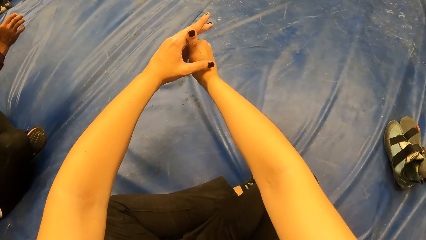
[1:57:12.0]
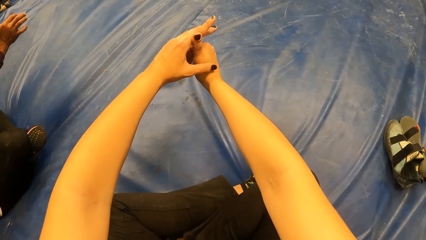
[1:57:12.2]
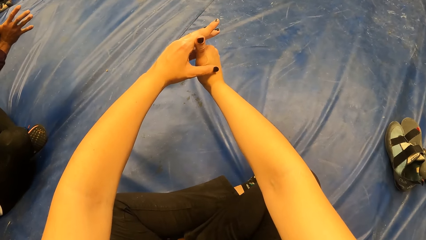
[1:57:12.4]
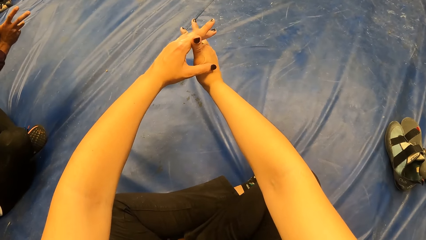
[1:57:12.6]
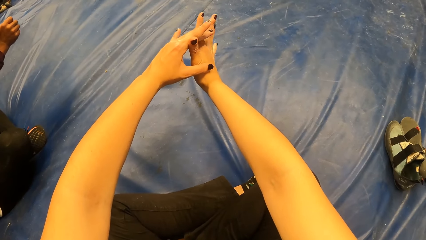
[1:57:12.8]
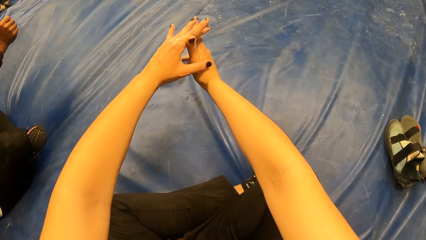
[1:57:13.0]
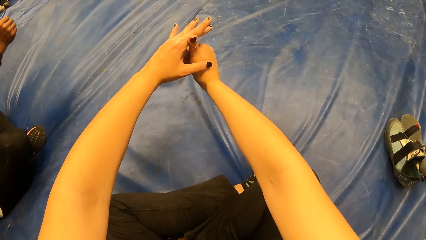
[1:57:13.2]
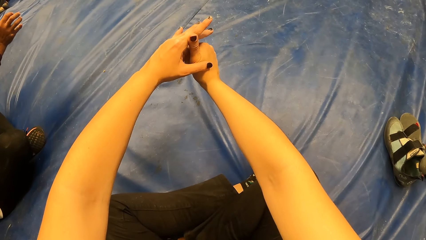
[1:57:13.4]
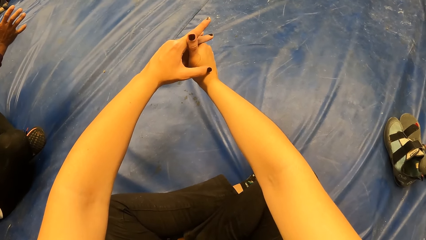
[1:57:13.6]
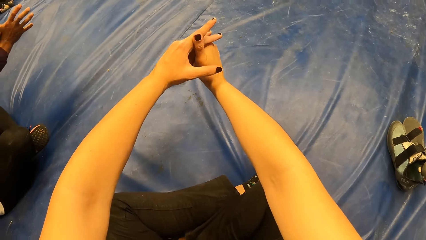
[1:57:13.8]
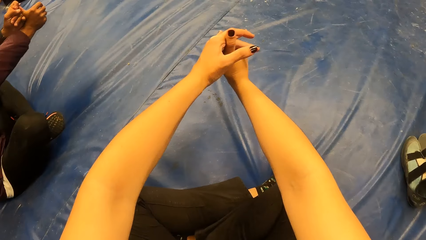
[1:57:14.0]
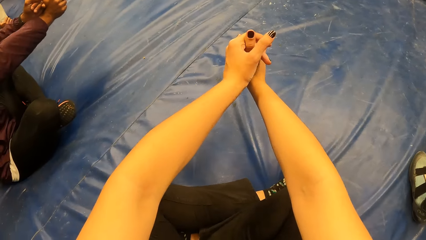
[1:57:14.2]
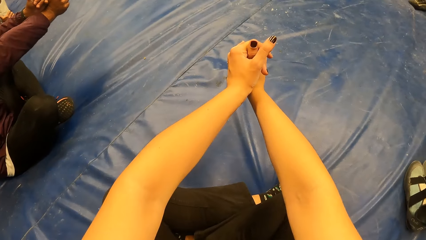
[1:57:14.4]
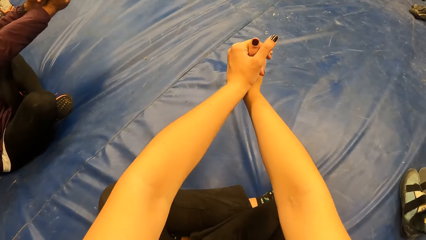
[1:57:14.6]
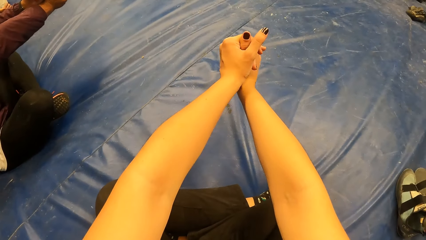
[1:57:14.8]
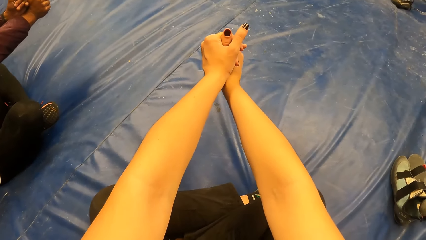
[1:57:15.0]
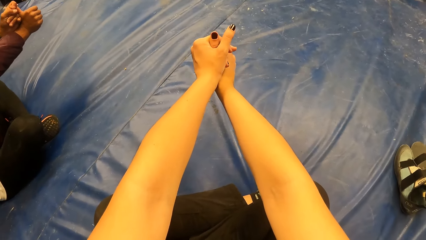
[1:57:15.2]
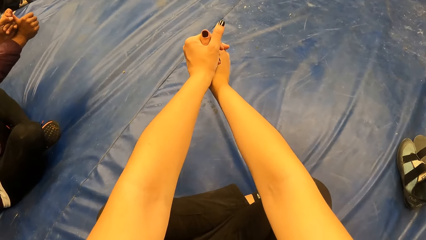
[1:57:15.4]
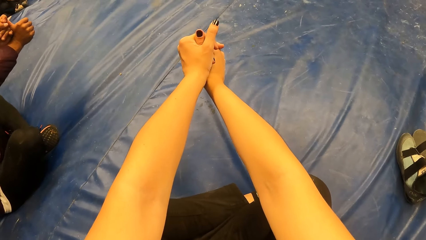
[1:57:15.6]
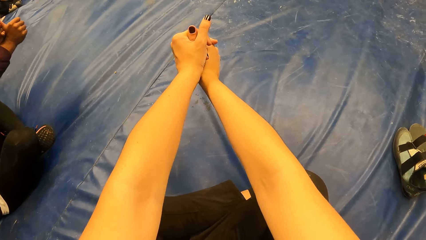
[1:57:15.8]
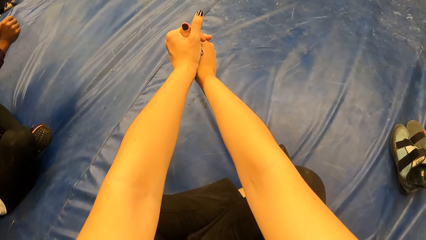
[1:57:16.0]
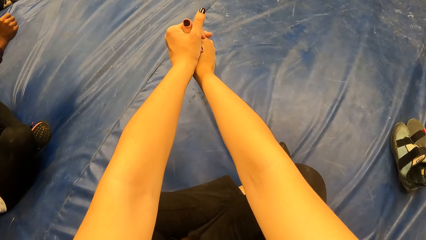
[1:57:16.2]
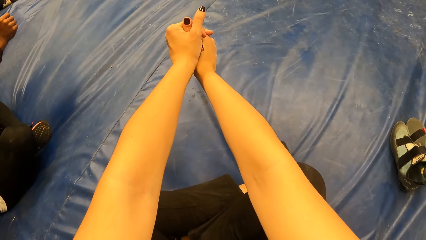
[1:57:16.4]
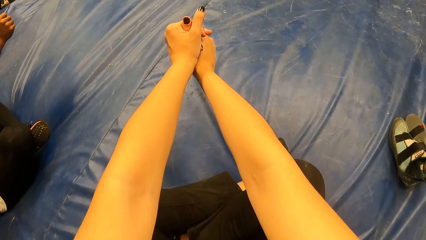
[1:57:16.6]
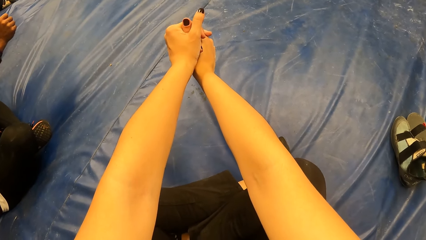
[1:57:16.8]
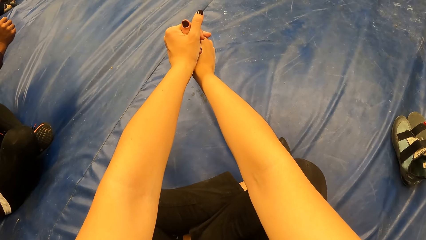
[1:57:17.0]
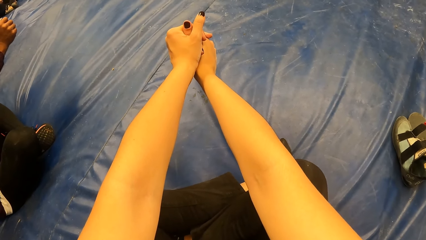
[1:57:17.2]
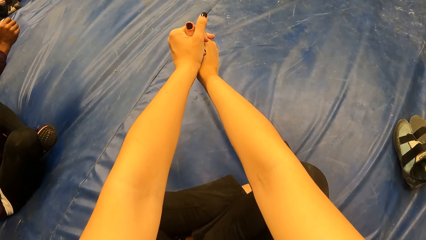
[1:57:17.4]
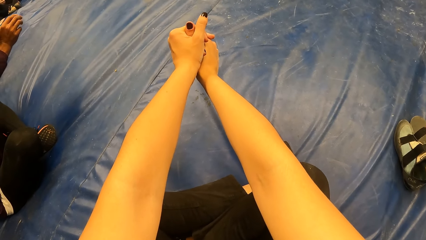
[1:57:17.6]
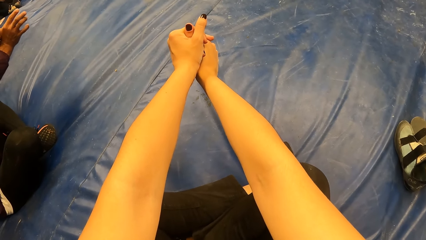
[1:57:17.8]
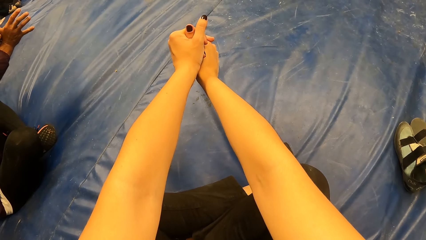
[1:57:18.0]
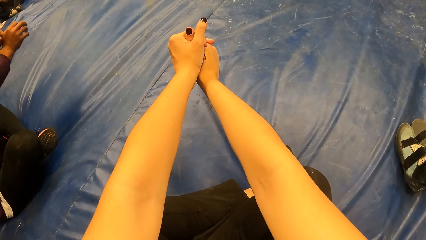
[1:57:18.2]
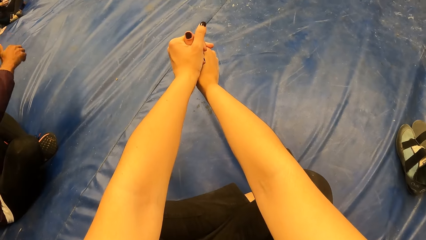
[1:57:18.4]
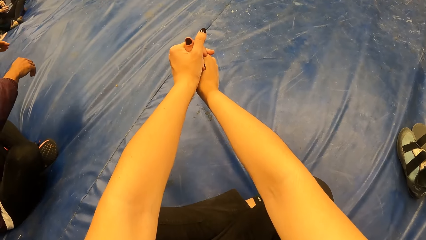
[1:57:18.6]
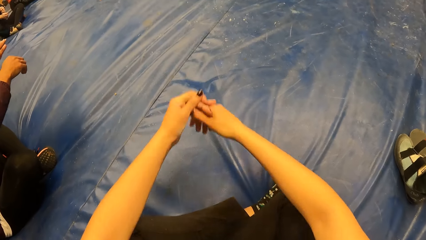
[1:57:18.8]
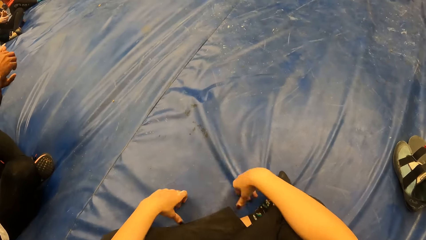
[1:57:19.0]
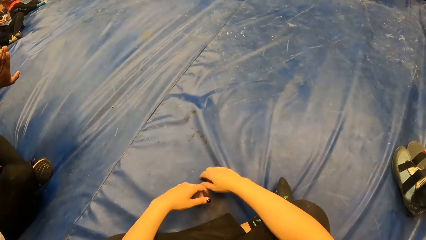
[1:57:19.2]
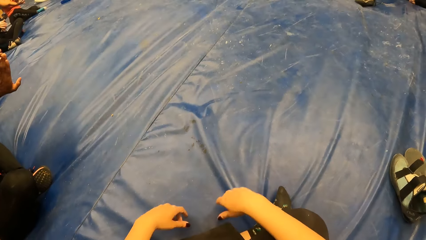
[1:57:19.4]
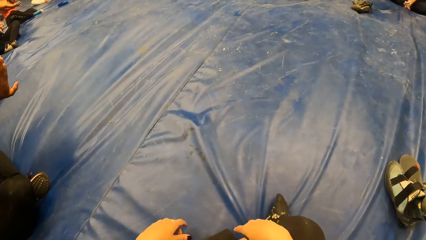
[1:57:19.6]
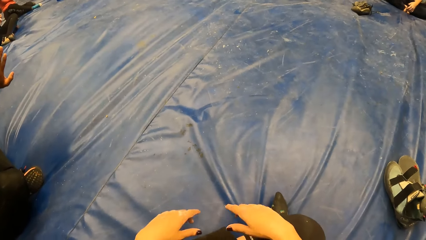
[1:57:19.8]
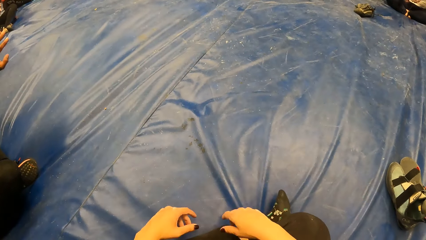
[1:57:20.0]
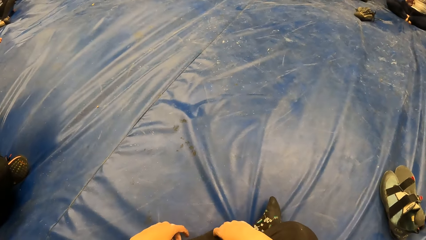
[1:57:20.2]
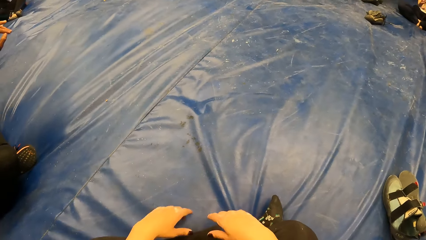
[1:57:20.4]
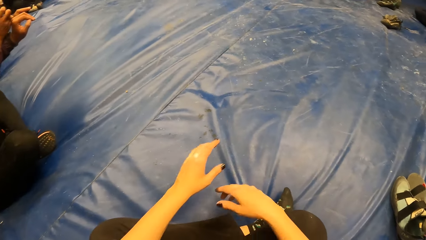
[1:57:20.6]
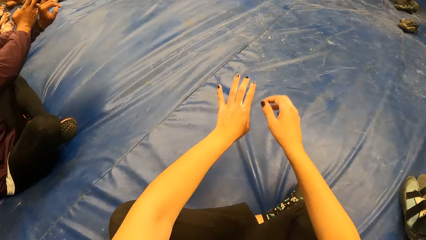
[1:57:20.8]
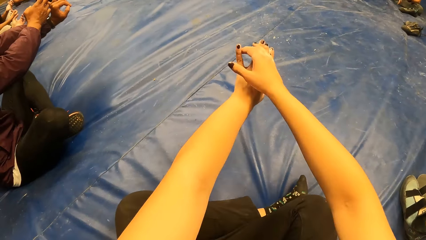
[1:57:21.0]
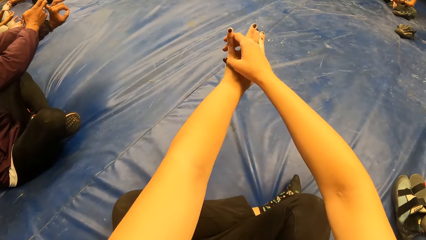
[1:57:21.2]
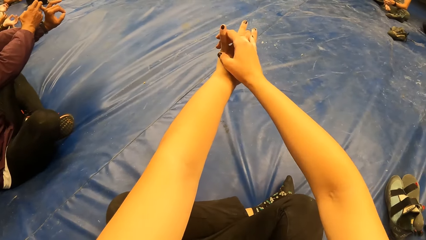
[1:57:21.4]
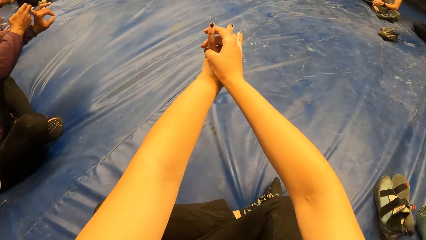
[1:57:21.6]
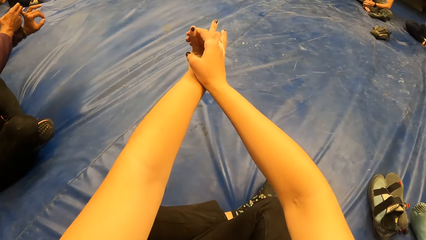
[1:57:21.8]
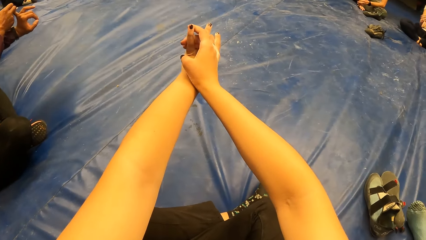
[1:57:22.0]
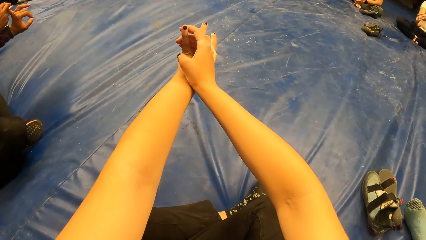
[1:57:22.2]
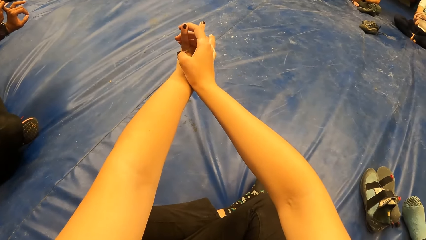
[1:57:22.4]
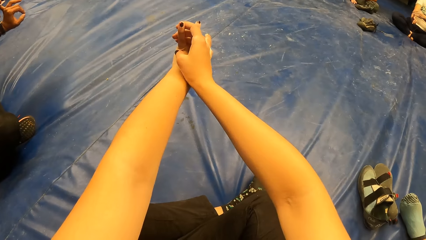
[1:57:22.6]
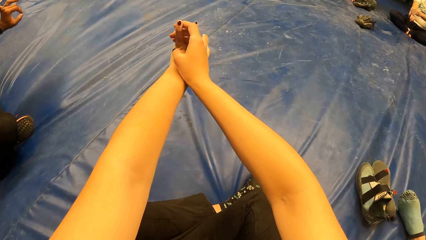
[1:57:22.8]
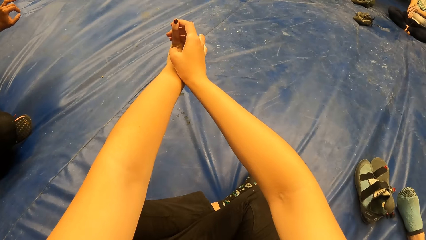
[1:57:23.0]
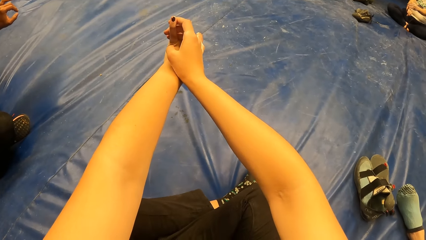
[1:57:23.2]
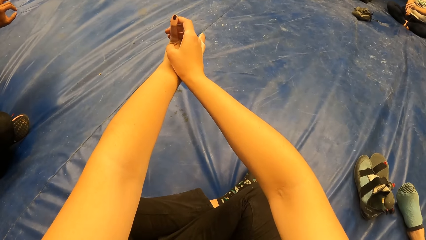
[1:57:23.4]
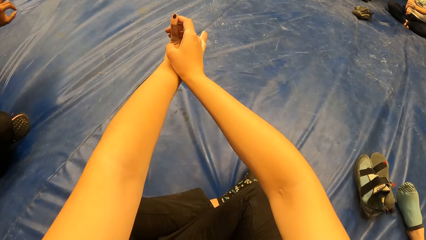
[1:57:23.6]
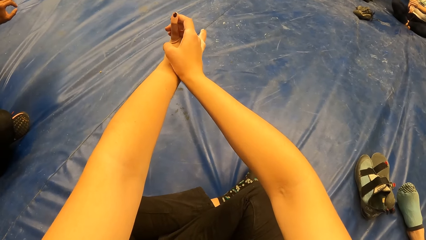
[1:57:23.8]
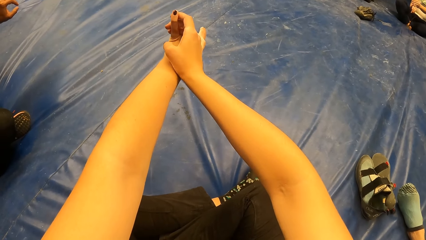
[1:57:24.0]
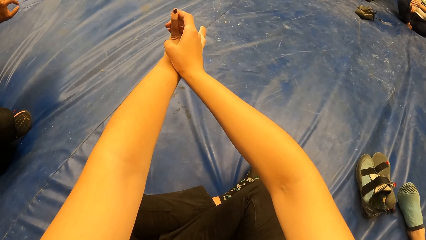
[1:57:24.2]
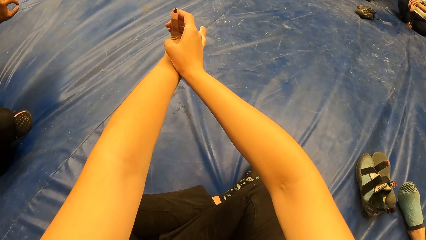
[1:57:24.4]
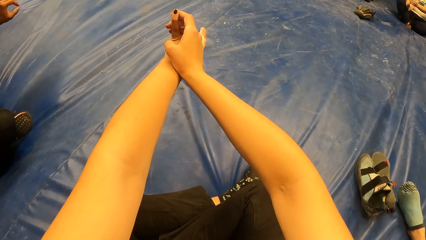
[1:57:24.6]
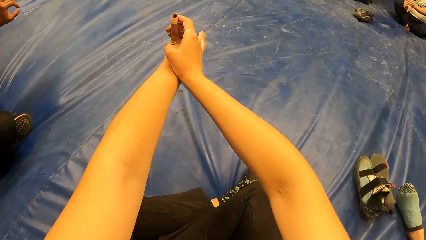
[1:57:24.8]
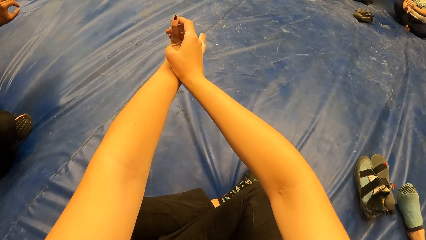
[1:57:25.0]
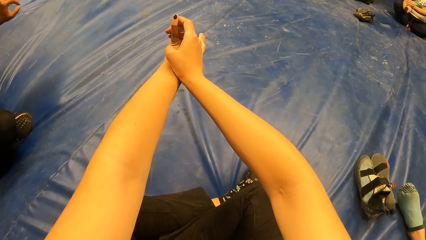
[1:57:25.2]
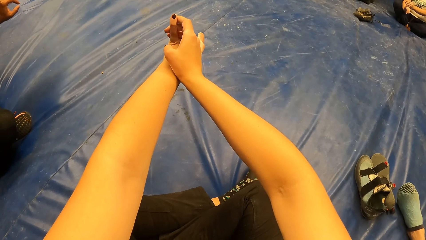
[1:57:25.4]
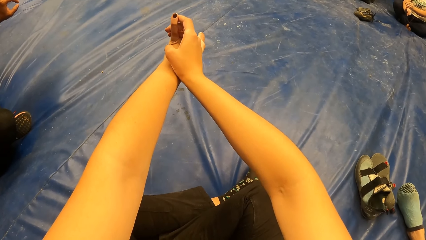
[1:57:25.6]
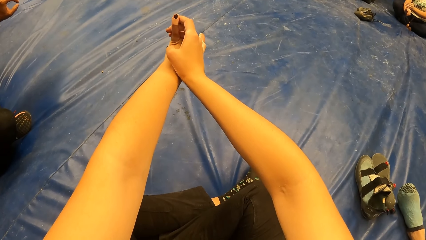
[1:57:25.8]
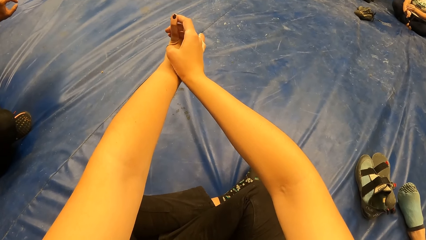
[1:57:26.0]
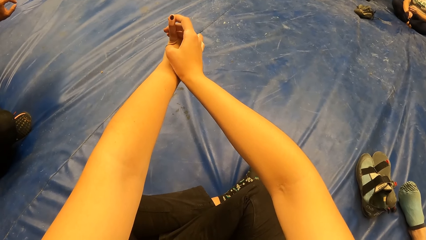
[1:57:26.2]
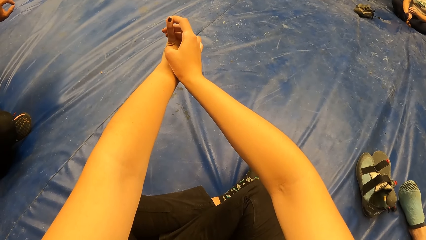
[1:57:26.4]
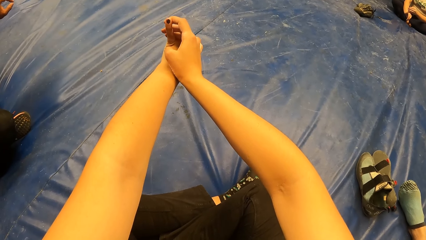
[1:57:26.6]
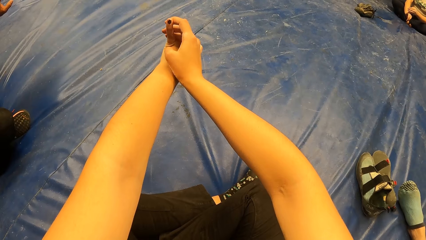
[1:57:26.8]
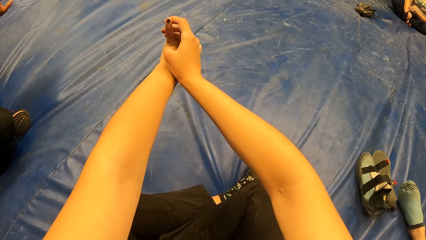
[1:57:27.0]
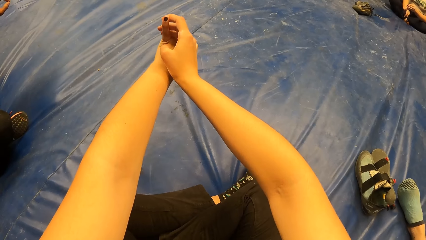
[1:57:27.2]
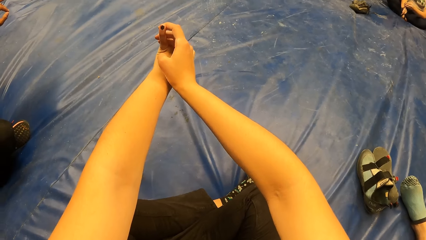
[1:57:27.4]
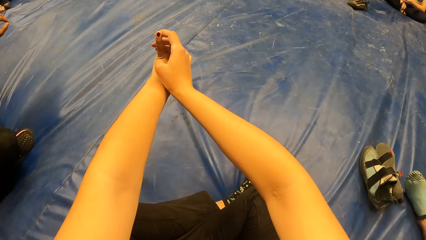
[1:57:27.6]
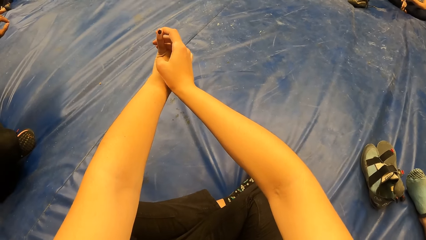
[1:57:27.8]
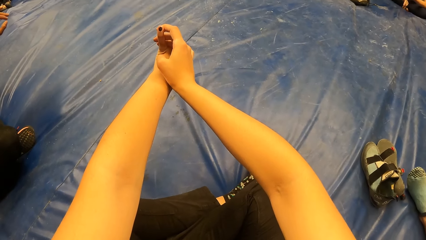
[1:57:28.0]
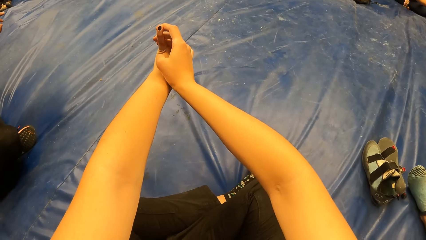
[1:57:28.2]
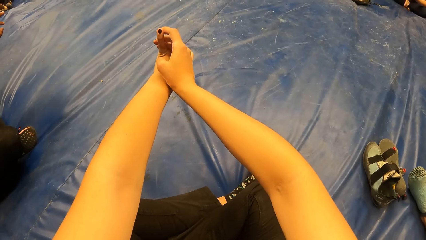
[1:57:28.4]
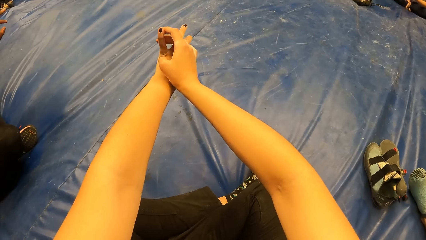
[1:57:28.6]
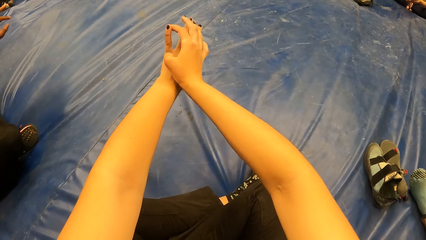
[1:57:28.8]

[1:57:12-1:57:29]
The camera wearer drops both hands on the mat. She holds her left pinky finger with her right hand.
